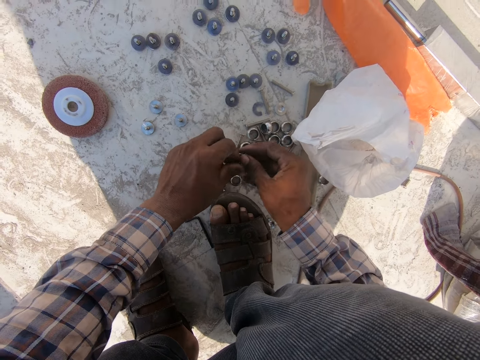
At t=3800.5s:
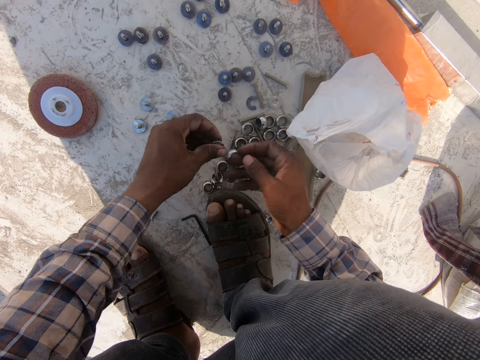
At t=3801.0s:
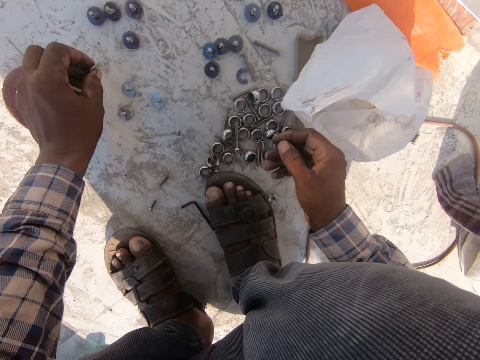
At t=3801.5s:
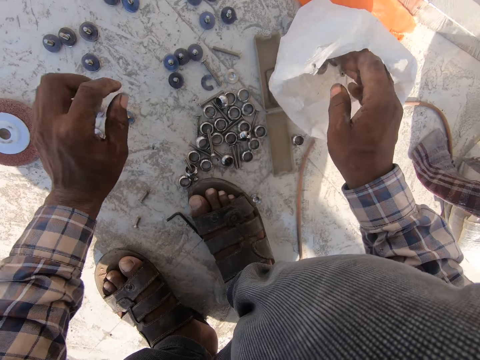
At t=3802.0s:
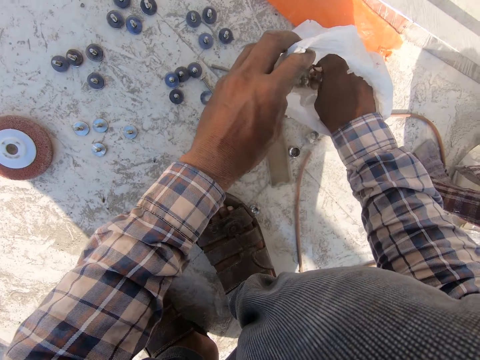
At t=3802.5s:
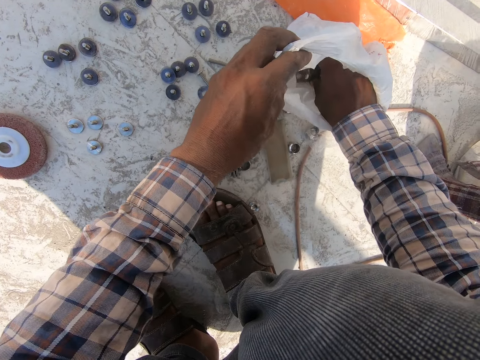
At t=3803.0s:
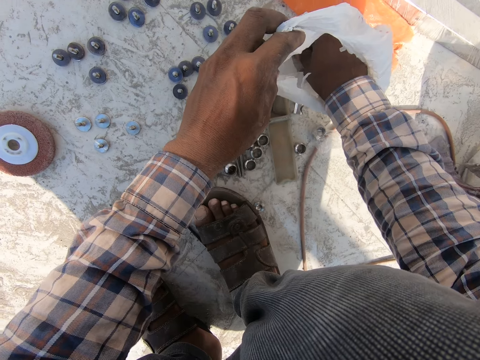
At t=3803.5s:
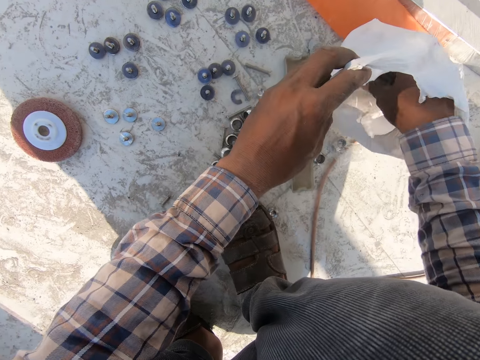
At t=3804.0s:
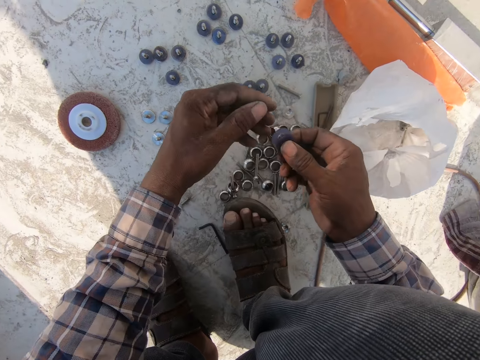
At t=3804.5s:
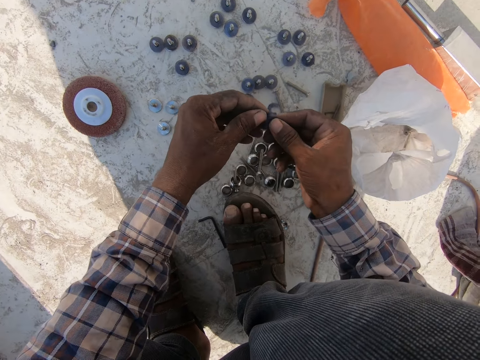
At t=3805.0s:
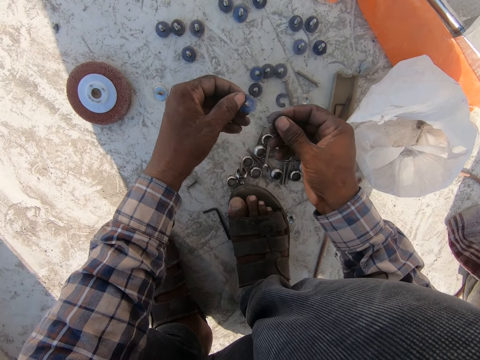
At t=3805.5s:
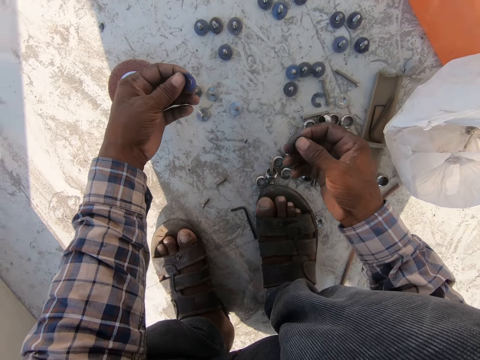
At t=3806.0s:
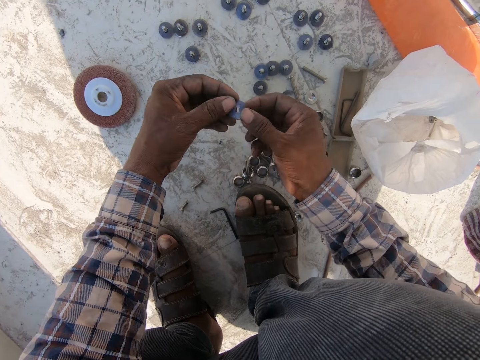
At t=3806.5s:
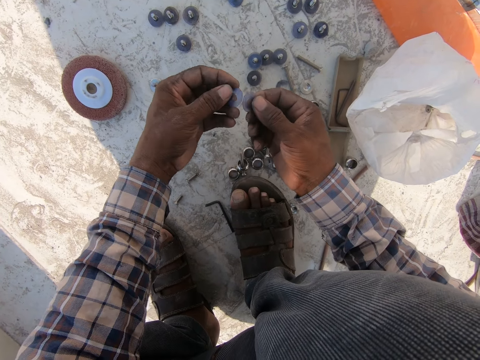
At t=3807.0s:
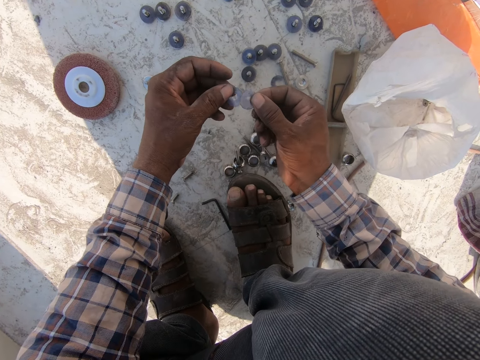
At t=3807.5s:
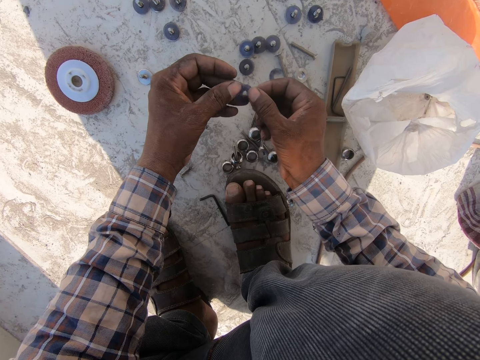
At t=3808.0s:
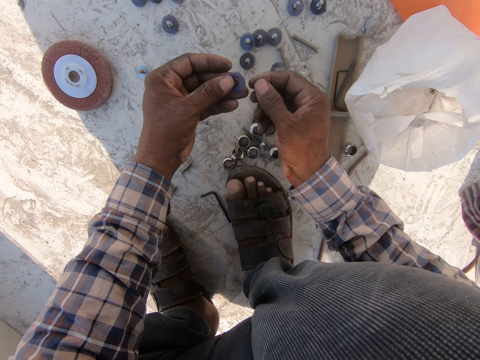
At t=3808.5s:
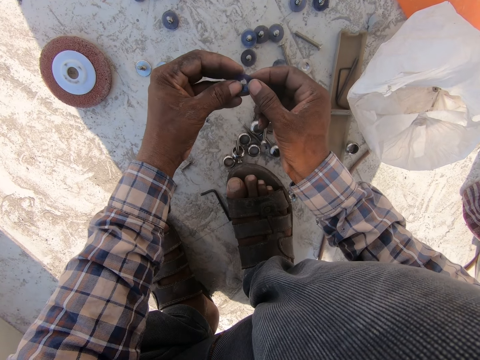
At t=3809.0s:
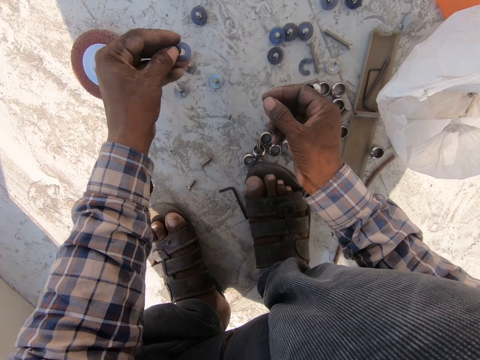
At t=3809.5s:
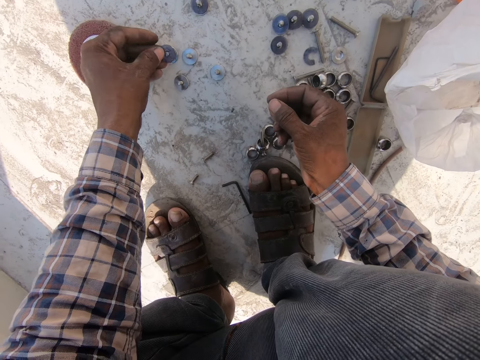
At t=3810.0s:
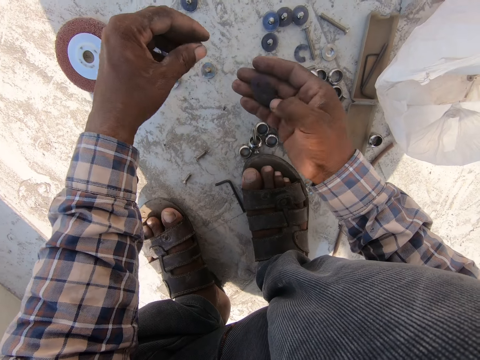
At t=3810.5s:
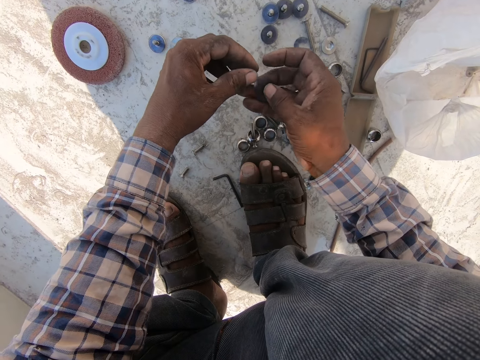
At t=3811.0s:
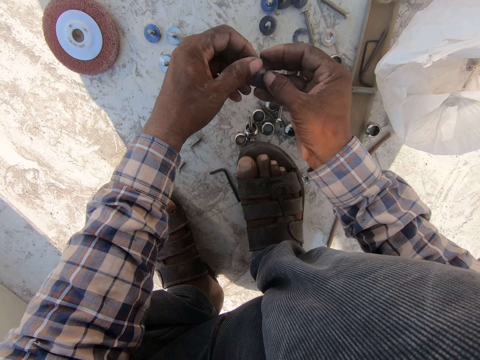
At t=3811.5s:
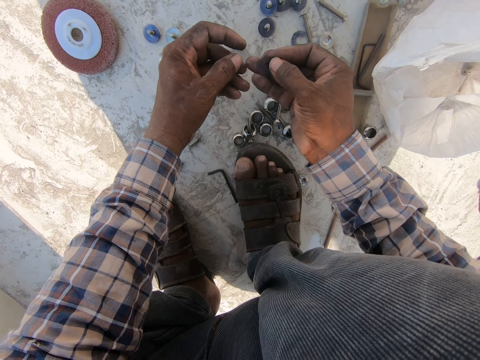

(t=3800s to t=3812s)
The camera wearer puts something together. They place something on the floor. They take something from the bag. They put something together. They place something on the floor.

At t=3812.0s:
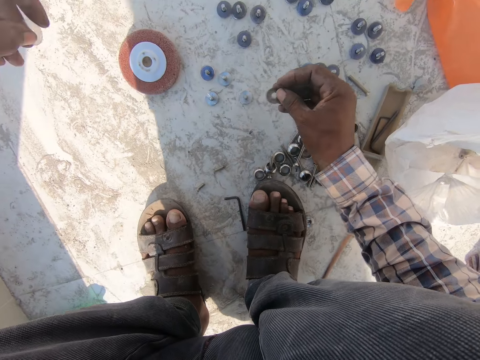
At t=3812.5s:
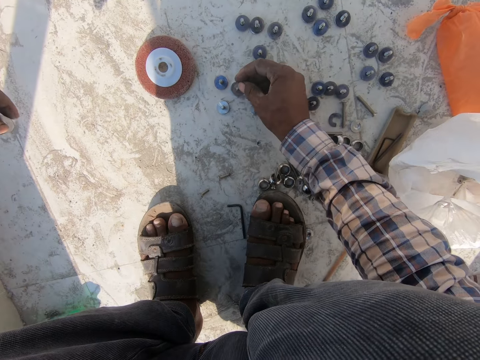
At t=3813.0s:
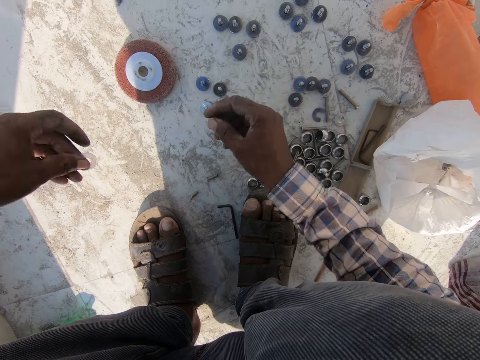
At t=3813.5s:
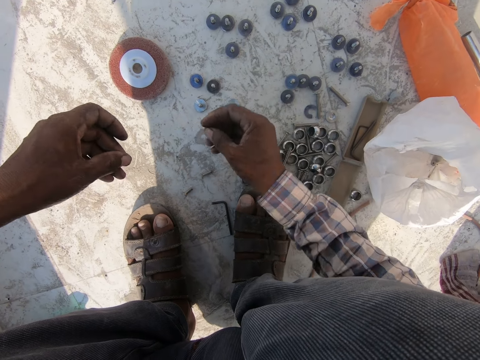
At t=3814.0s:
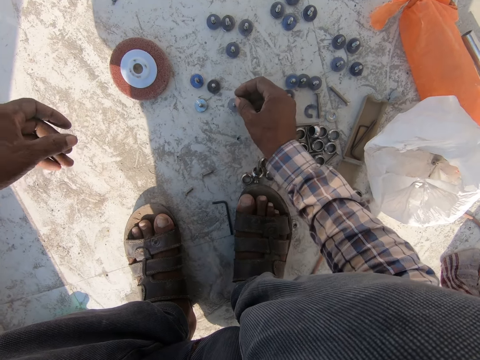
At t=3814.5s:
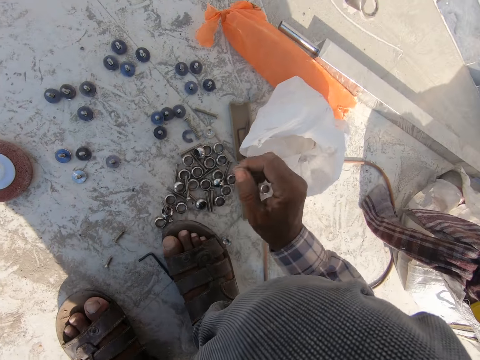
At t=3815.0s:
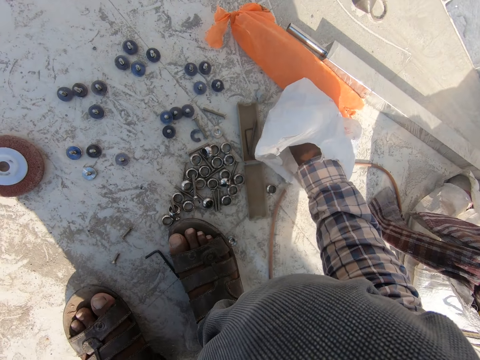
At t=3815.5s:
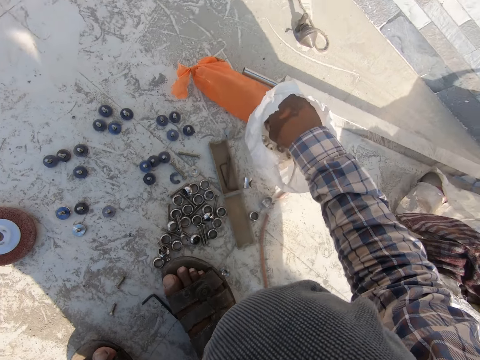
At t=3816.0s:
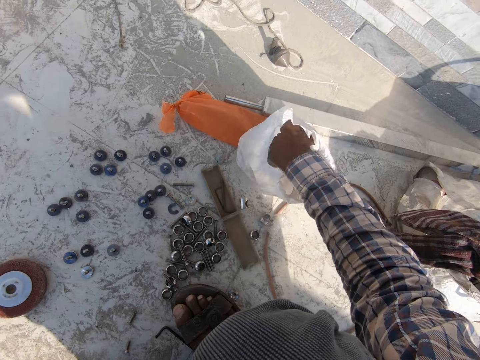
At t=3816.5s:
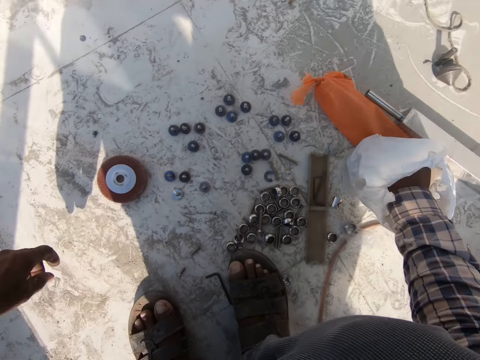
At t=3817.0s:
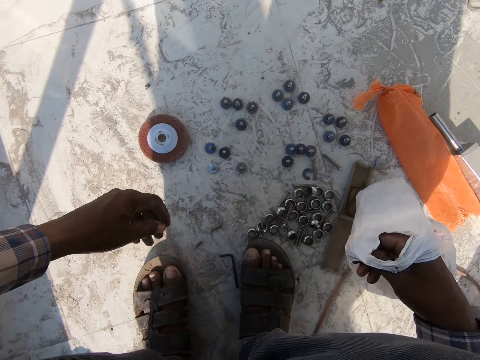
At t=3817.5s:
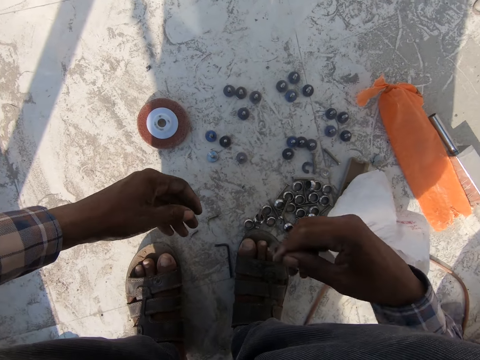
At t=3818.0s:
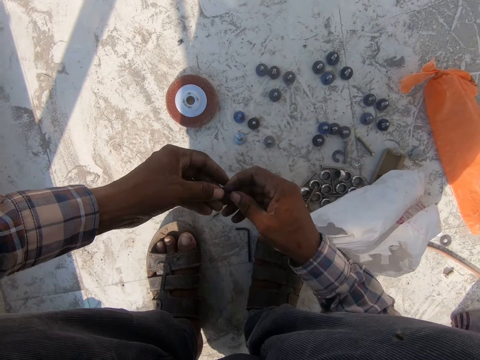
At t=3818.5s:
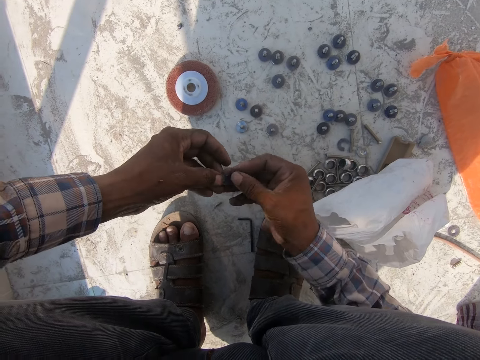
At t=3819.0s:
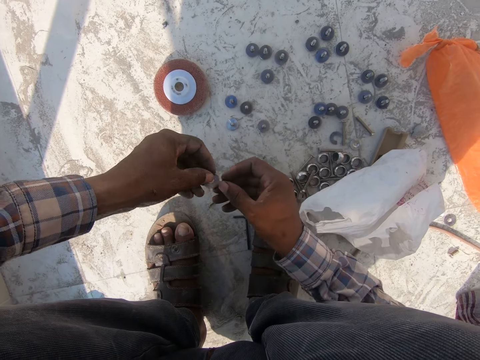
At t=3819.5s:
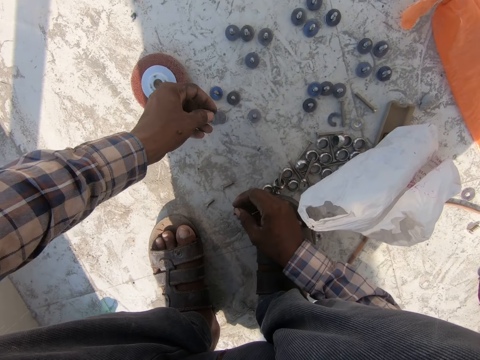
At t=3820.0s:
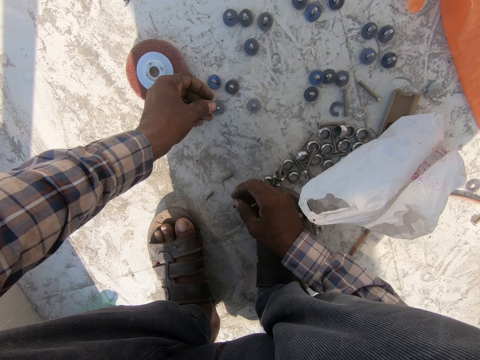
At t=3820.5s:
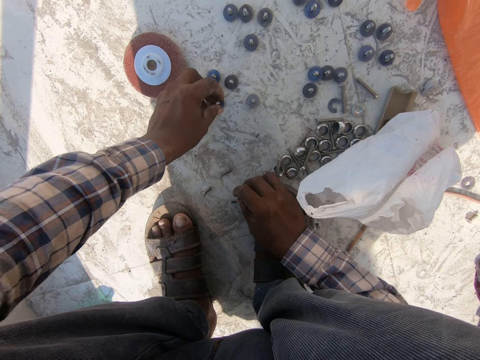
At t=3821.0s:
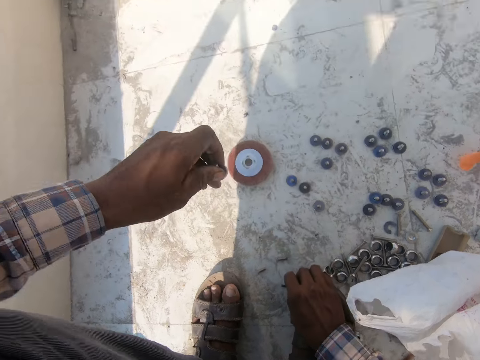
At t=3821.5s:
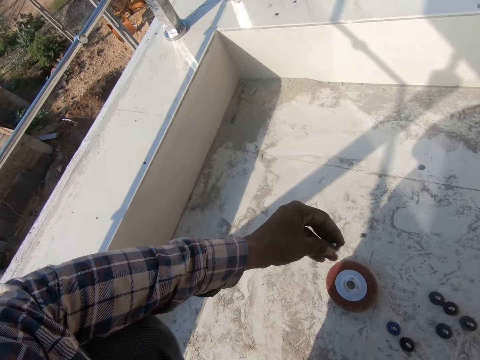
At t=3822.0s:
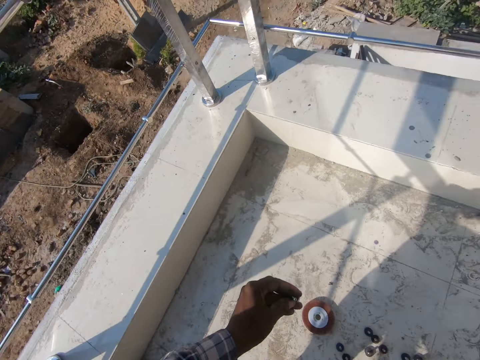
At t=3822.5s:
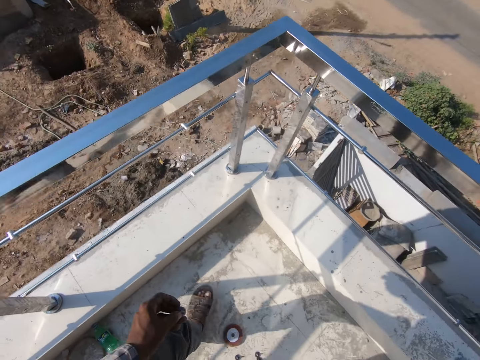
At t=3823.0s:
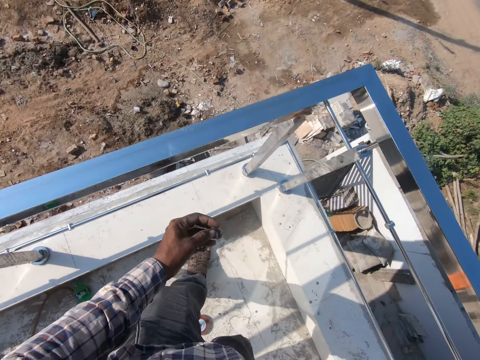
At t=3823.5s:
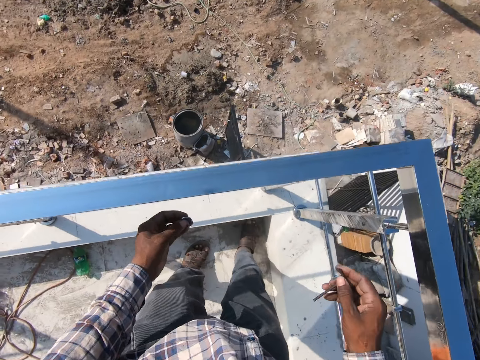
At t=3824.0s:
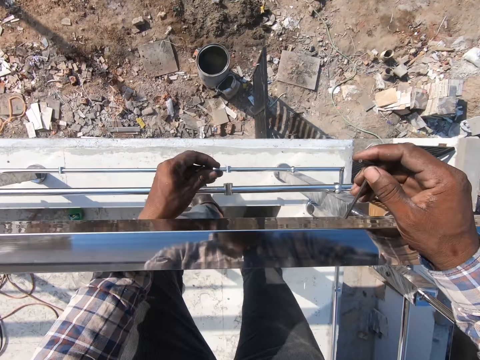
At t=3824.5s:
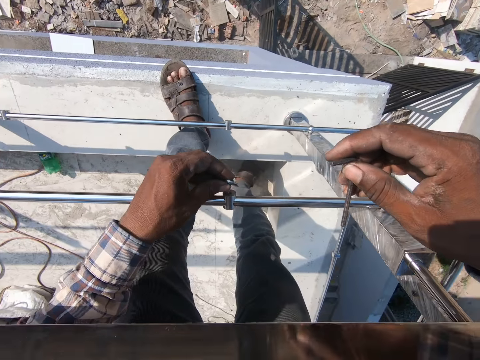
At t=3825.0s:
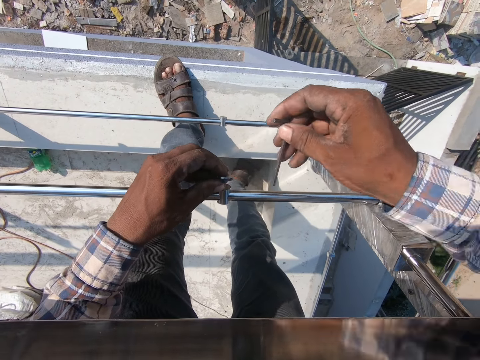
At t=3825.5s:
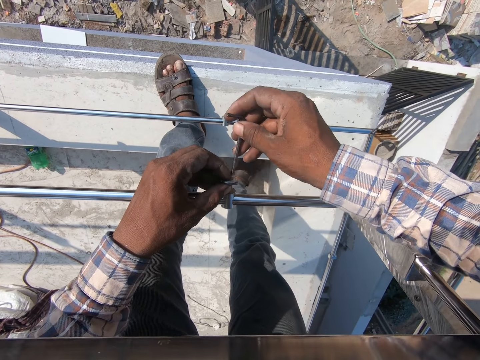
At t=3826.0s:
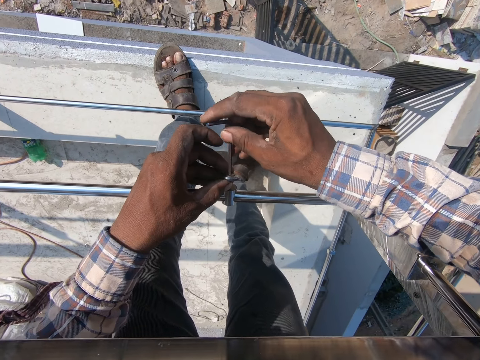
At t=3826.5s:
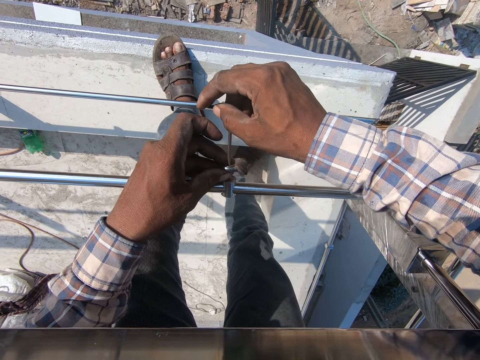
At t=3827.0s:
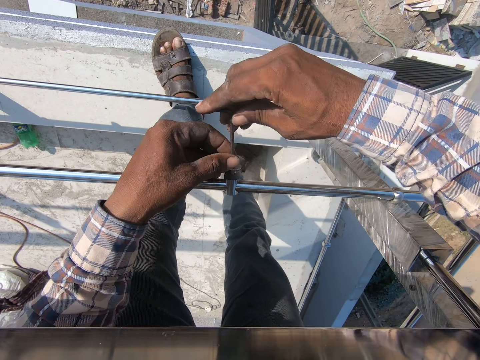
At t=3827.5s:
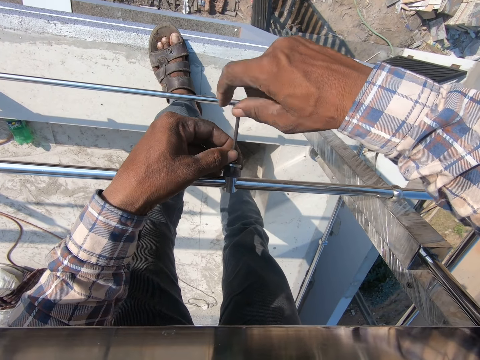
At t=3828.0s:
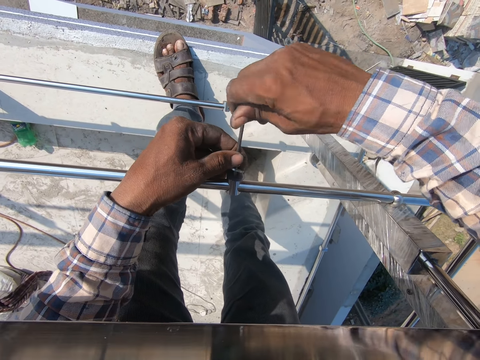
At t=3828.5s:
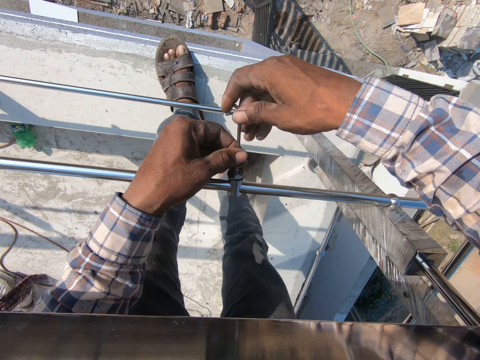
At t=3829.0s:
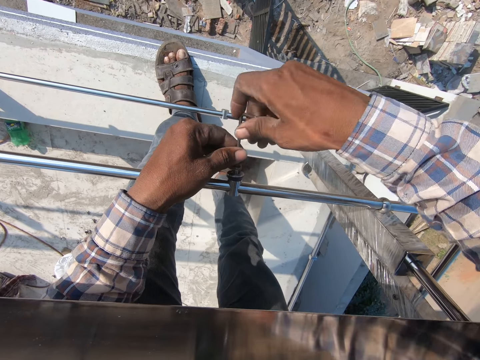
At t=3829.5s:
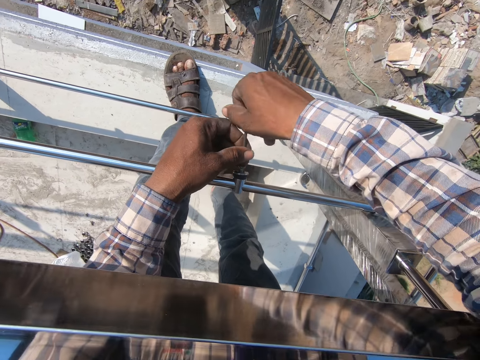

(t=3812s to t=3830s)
The camera wearer places something on the floor. They take something from the bag. They put something together. They place something on the floor. They walk around. They fasten the bolts on the metal rail. They tighten something.
